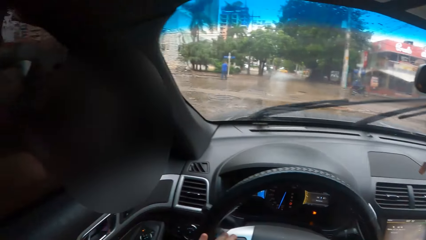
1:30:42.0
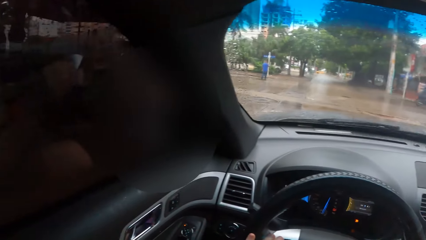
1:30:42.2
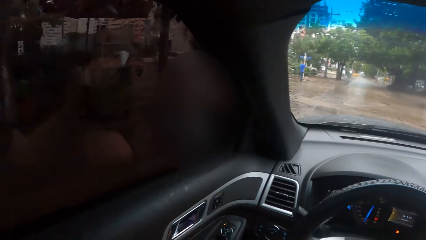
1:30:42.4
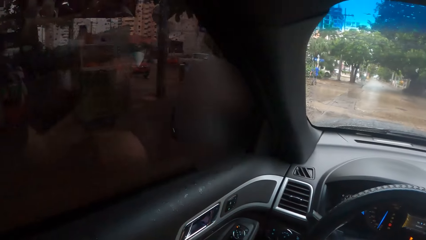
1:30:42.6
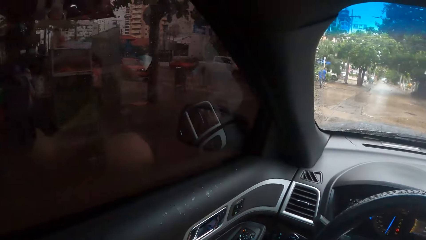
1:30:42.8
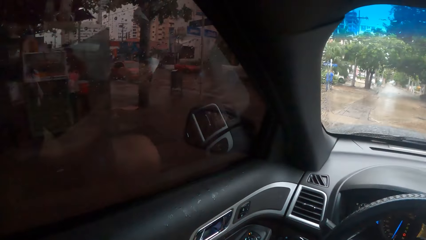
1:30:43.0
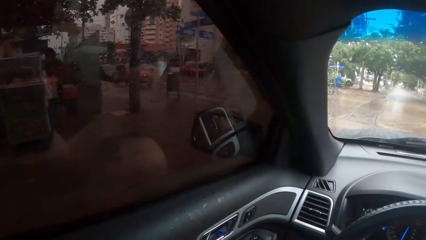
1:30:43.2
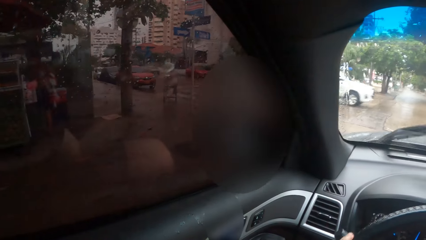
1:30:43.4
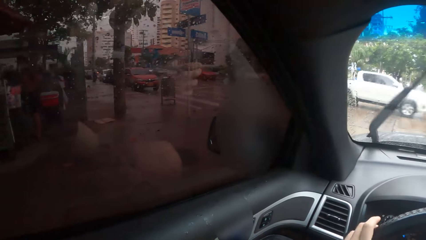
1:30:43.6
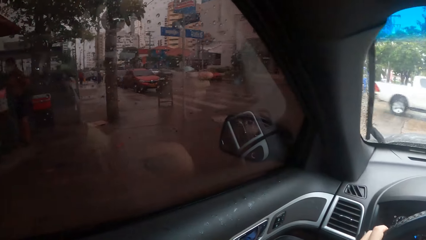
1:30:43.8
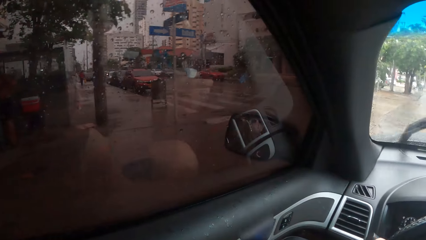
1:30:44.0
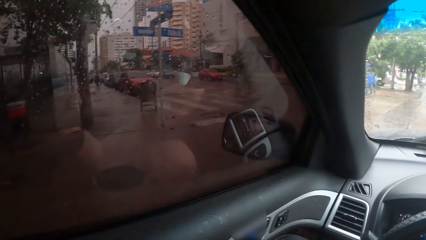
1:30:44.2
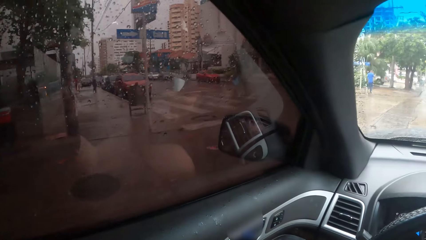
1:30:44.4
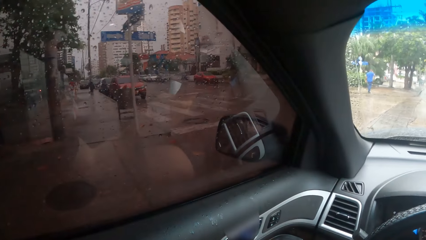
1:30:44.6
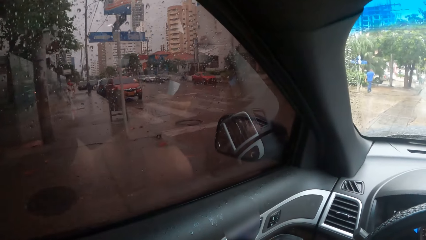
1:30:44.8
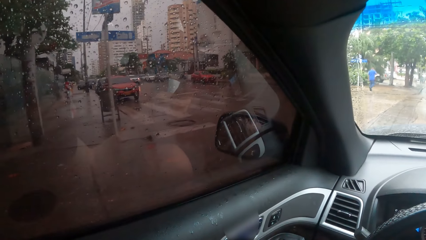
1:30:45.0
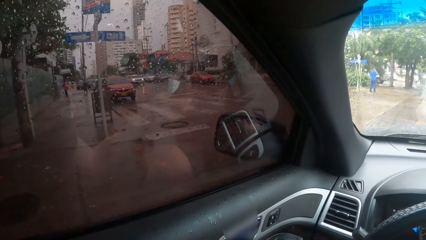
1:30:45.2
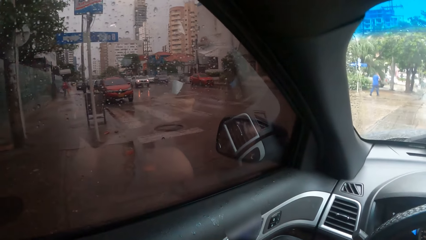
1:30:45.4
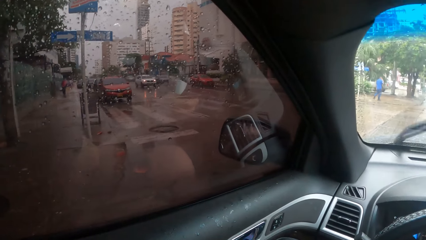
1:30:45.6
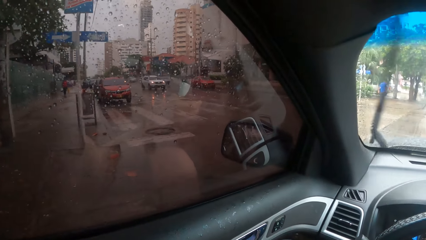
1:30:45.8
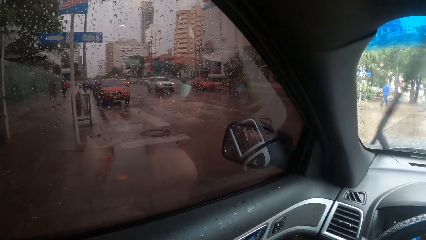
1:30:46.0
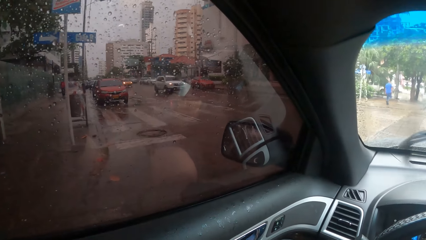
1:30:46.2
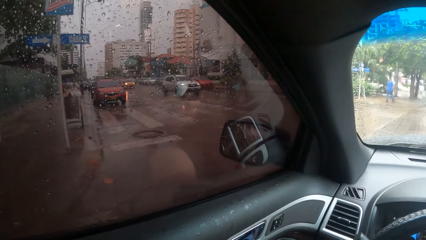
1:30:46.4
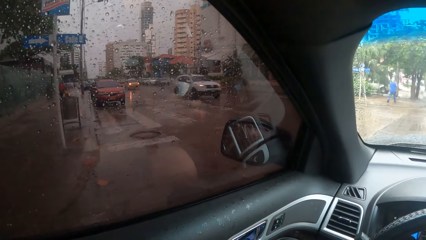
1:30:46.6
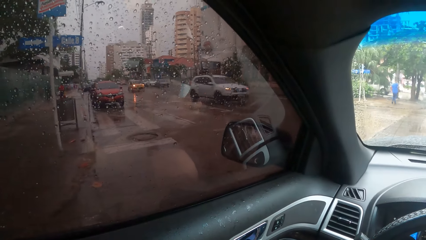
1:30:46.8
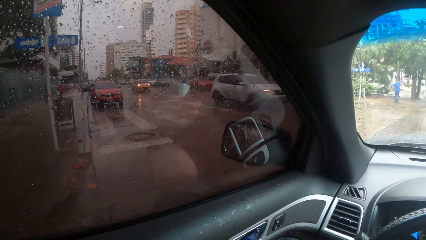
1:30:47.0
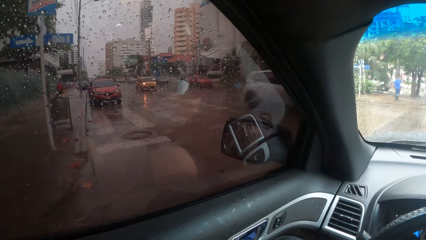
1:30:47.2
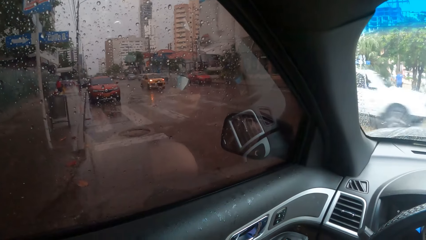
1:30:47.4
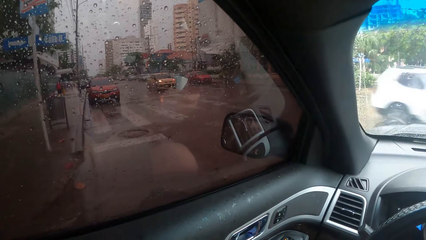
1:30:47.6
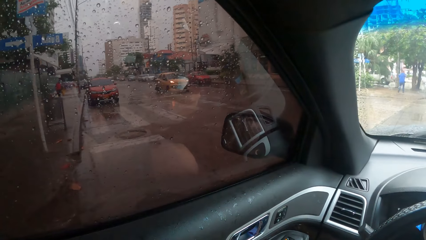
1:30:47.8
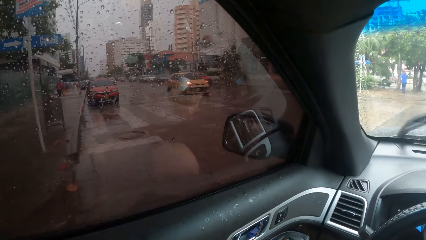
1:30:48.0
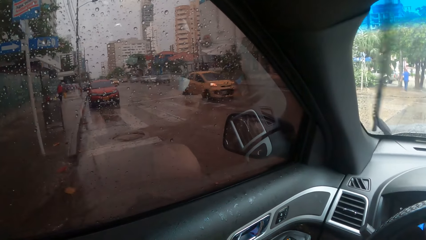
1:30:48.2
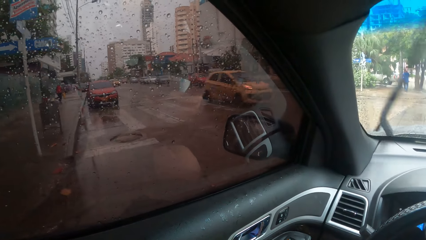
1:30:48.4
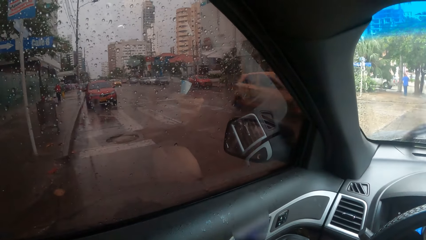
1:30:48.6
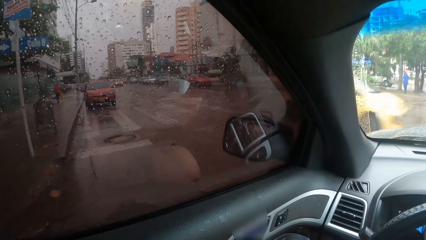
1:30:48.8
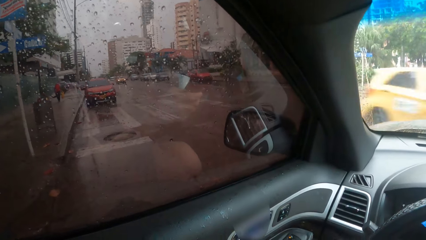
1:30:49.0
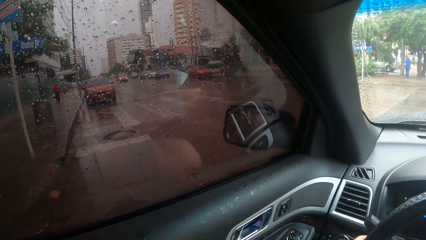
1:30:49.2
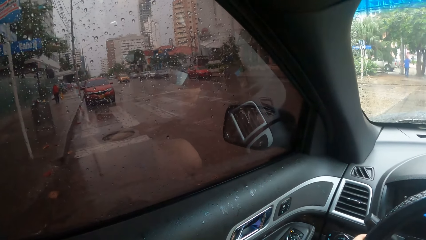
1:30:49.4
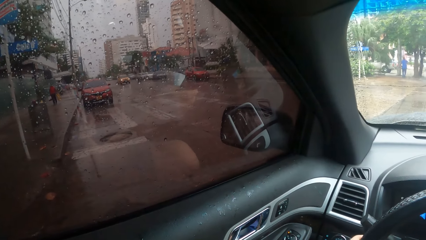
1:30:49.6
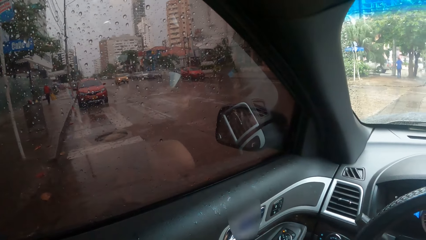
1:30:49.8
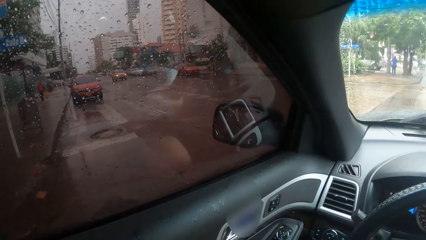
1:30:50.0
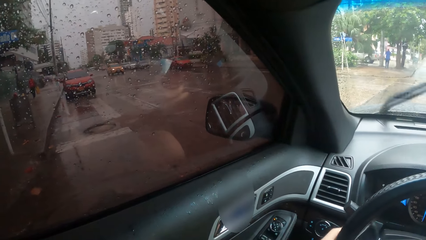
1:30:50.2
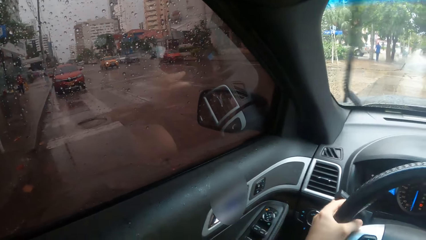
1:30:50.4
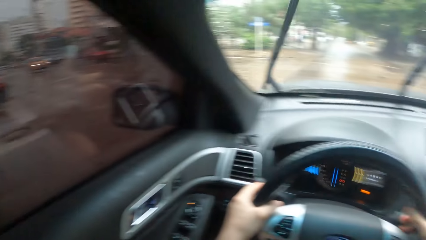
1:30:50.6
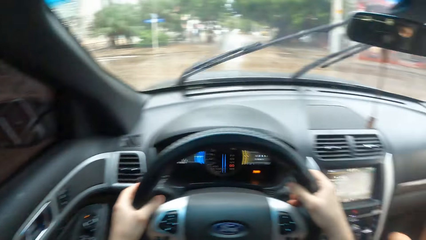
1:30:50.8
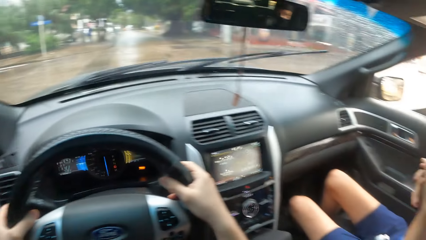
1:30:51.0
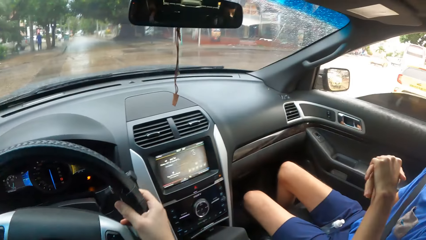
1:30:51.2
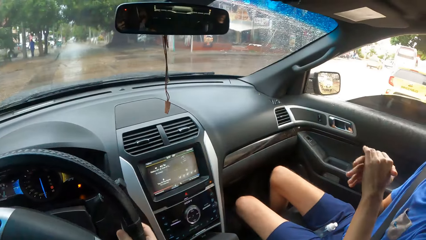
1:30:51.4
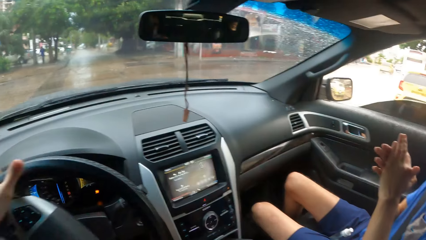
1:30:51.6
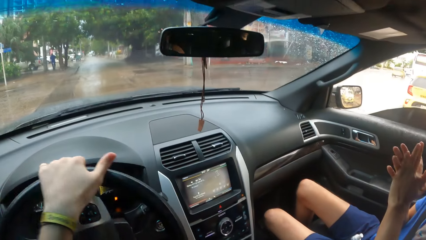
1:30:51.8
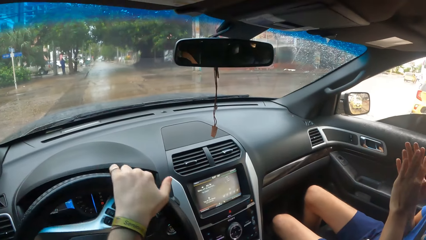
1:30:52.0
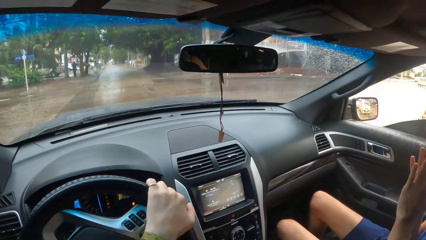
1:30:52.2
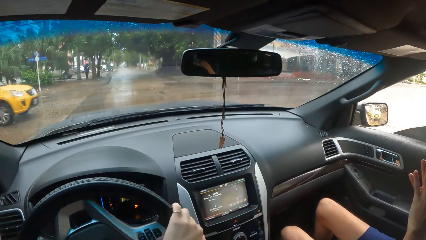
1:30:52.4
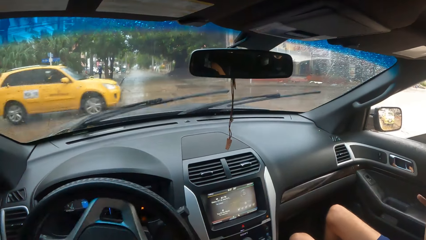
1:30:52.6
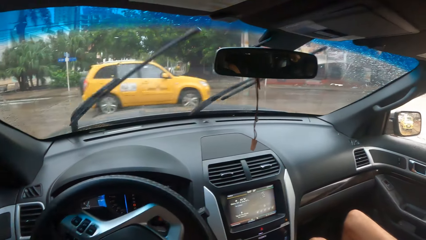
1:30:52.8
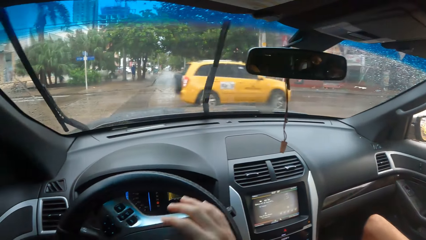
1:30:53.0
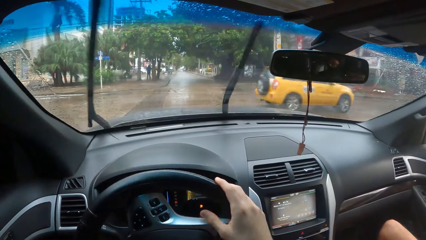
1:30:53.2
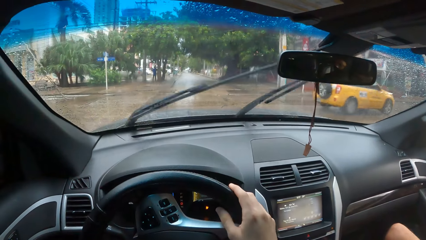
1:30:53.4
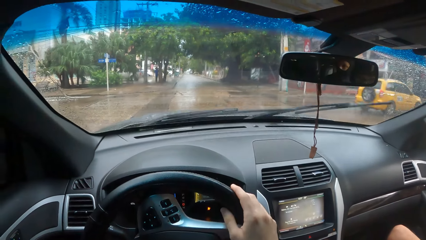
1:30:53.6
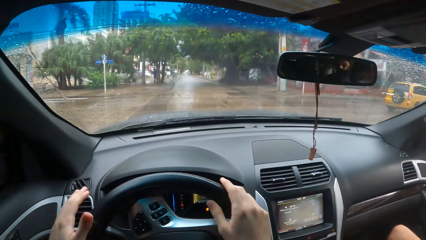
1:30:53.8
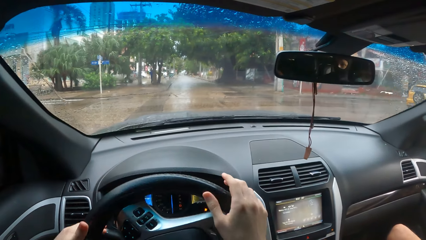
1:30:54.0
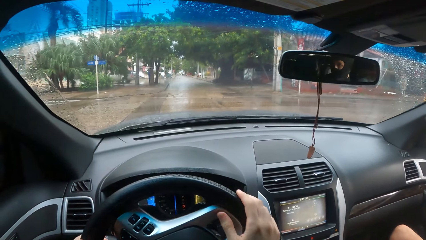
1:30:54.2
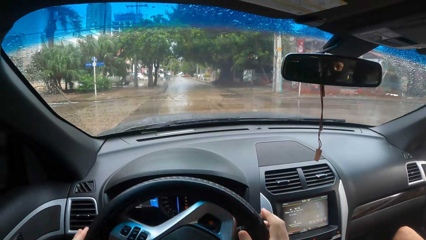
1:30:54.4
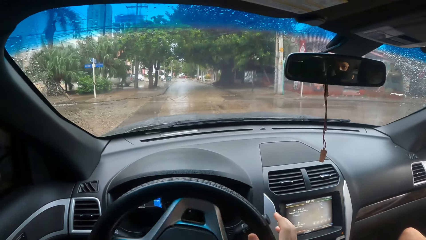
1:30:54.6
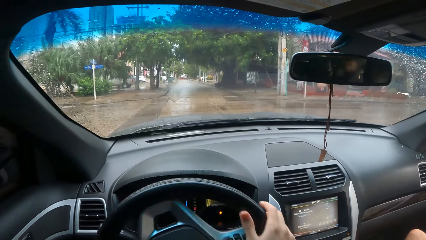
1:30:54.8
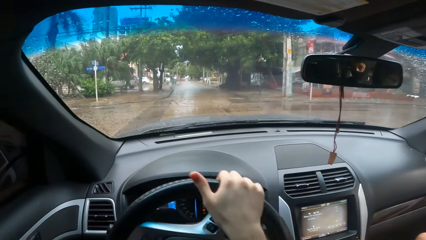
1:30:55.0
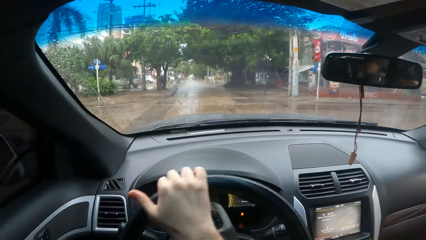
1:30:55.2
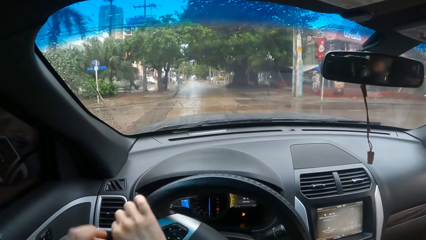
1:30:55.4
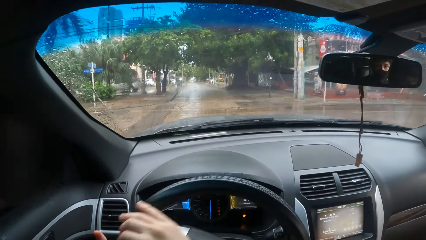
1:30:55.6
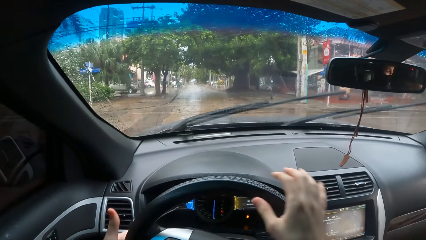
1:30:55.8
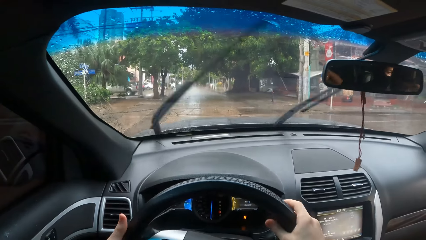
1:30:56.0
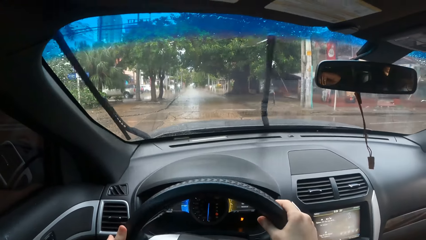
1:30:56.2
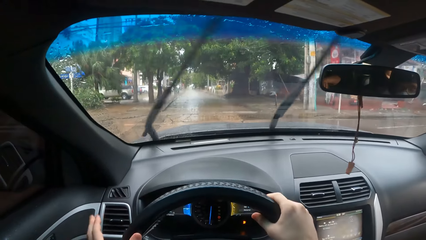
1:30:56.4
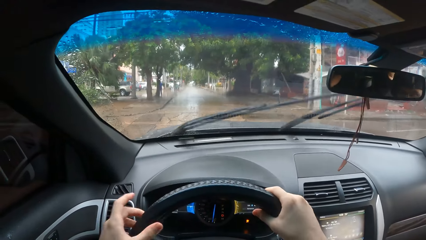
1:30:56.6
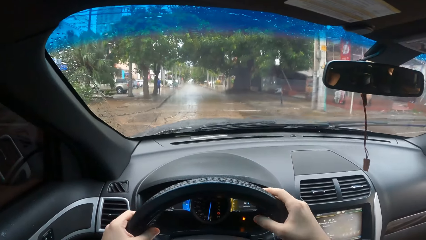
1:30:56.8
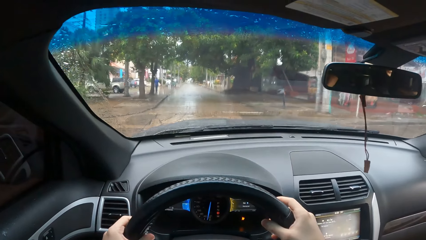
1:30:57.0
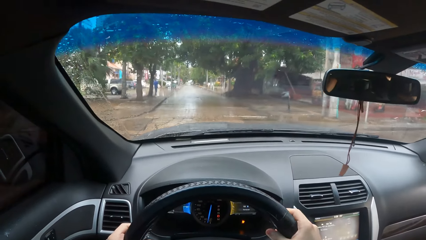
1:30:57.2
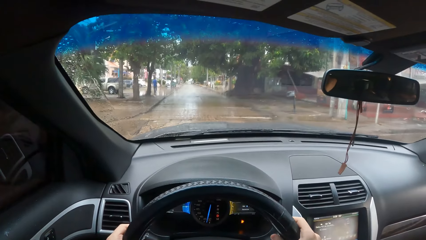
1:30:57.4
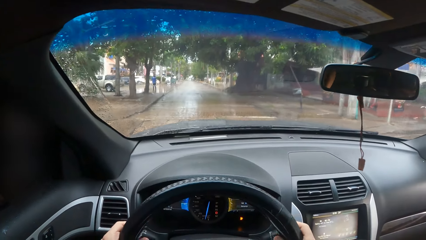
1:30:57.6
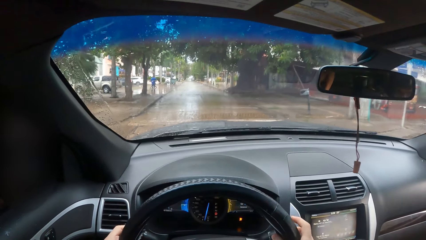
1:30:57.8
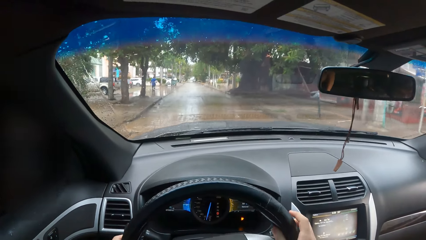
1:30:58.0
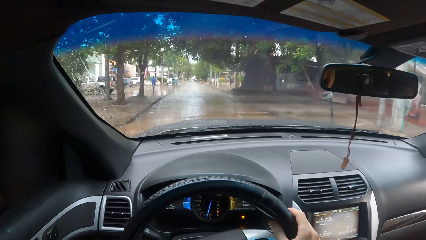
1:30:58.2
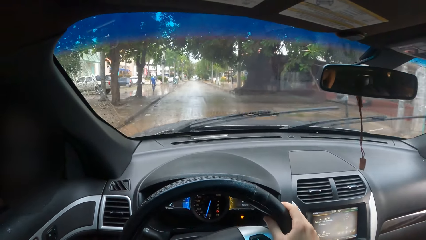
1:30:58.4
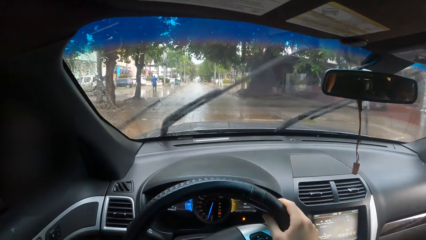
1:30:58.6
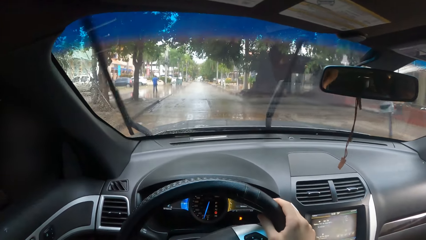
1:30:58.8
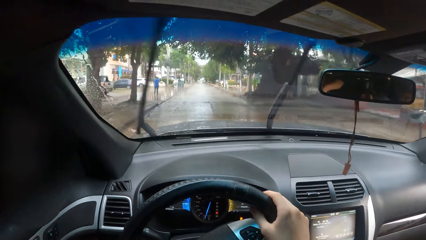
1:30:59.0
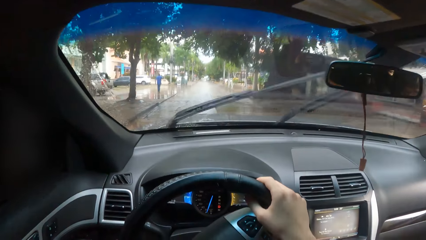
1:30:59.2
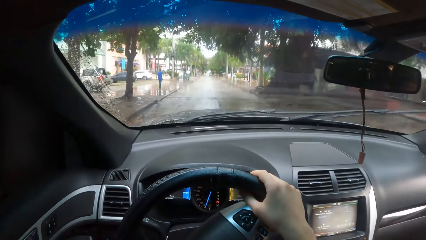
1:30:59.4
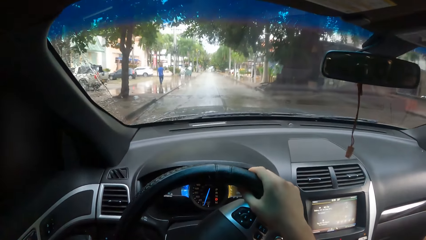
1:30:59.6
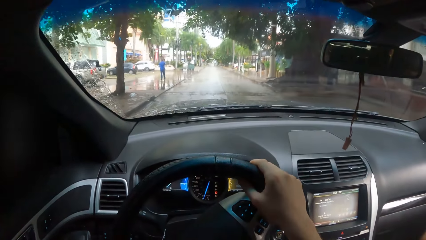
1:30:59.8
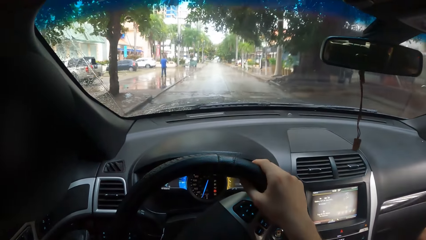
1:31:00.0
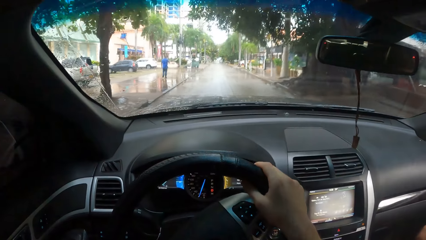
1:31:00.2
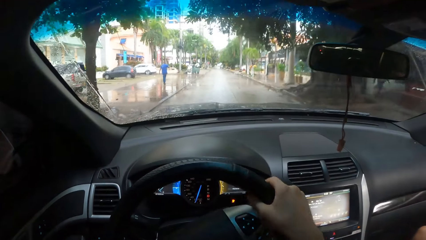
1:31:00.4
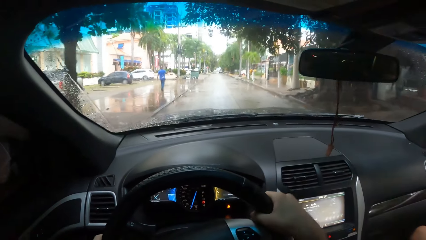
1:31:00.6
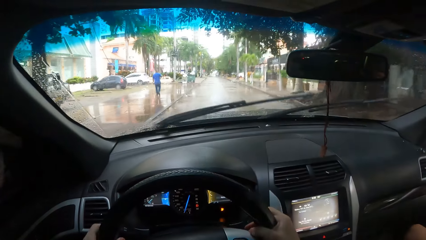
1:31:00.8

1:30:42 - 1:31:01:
The camera wearer looks through the window. They stop the car. They look on the other side. They drive the car. They look through the windscreen. They drive the car again.
